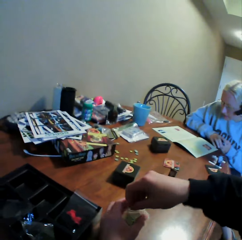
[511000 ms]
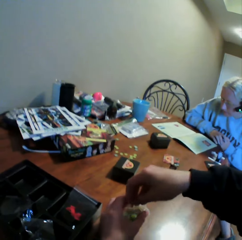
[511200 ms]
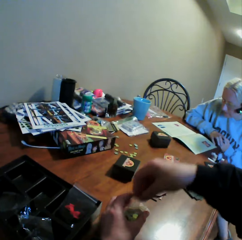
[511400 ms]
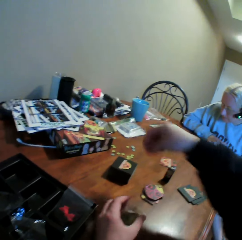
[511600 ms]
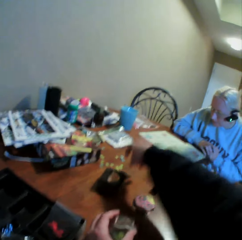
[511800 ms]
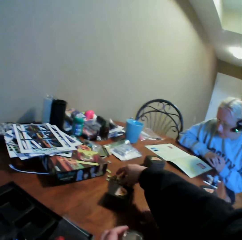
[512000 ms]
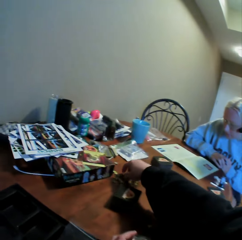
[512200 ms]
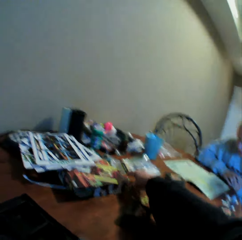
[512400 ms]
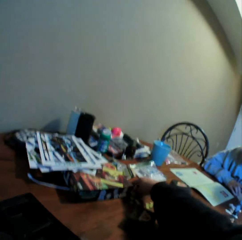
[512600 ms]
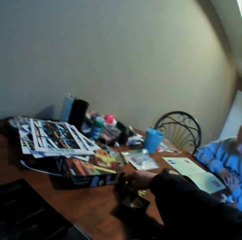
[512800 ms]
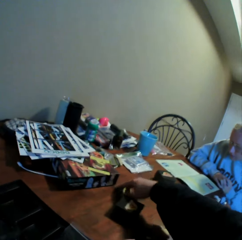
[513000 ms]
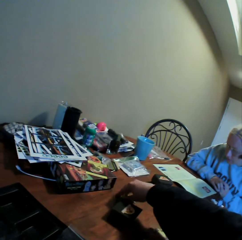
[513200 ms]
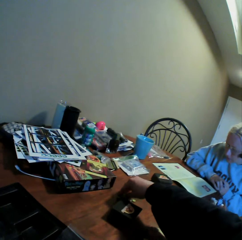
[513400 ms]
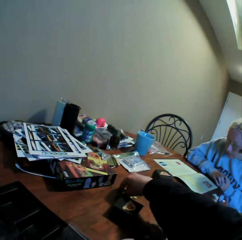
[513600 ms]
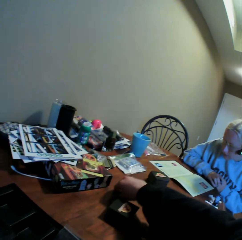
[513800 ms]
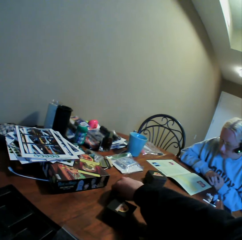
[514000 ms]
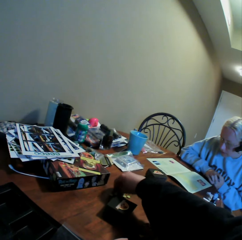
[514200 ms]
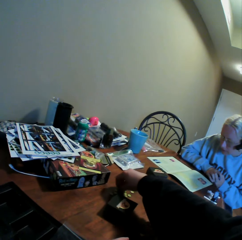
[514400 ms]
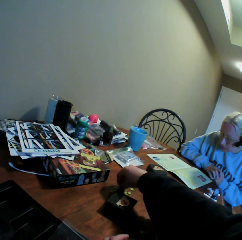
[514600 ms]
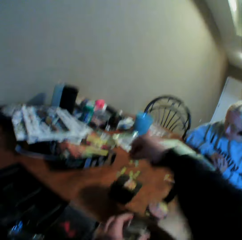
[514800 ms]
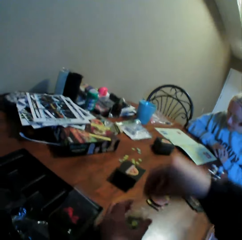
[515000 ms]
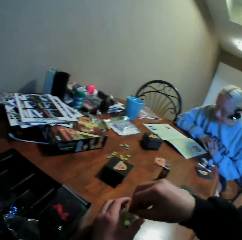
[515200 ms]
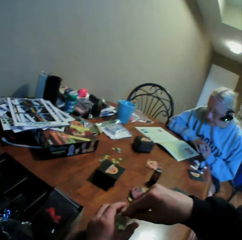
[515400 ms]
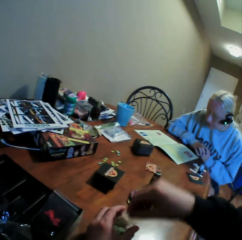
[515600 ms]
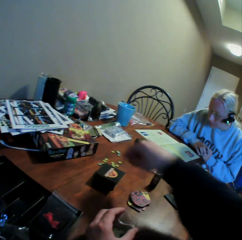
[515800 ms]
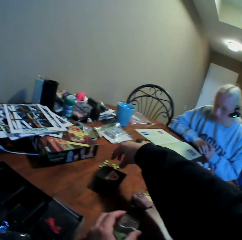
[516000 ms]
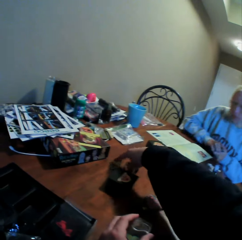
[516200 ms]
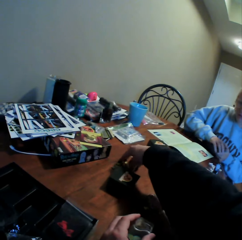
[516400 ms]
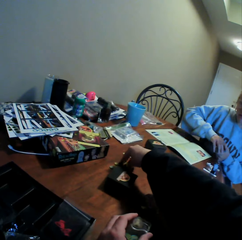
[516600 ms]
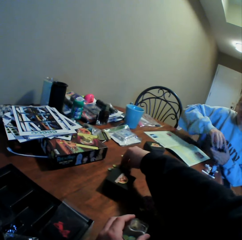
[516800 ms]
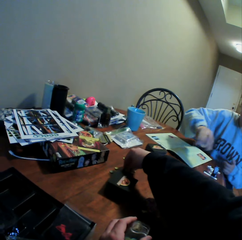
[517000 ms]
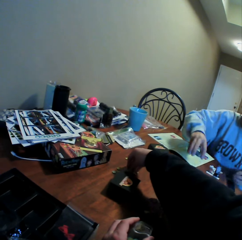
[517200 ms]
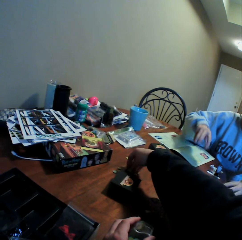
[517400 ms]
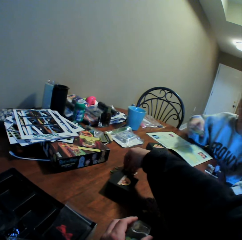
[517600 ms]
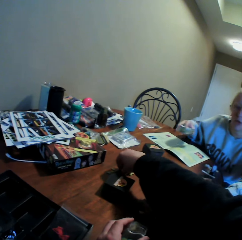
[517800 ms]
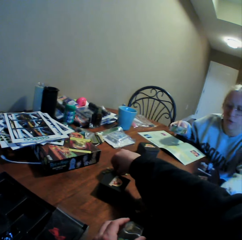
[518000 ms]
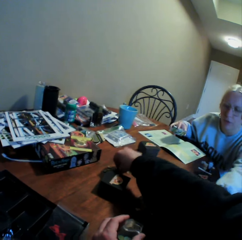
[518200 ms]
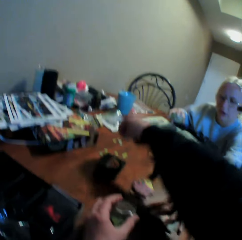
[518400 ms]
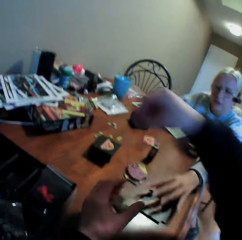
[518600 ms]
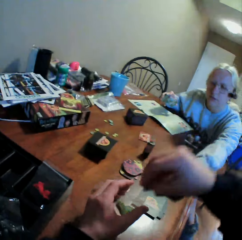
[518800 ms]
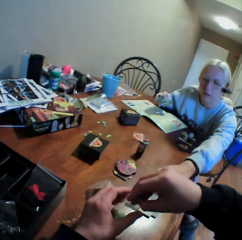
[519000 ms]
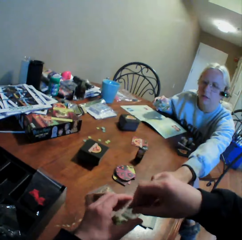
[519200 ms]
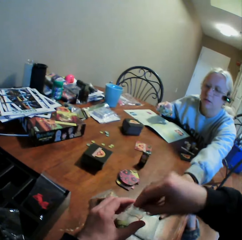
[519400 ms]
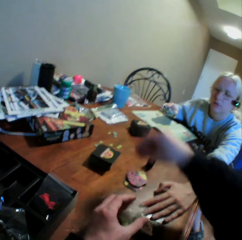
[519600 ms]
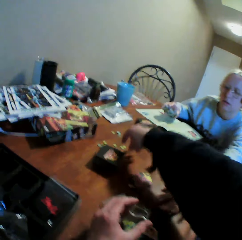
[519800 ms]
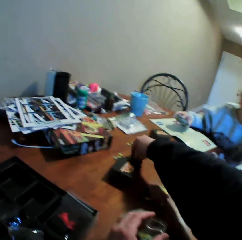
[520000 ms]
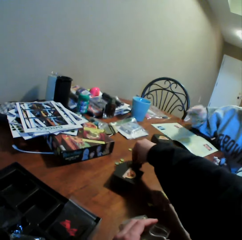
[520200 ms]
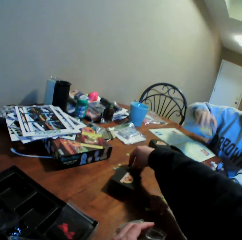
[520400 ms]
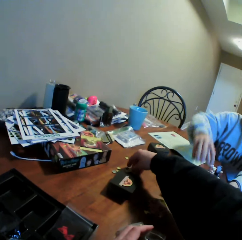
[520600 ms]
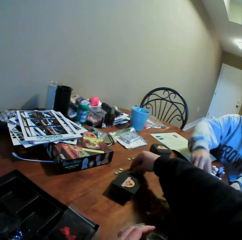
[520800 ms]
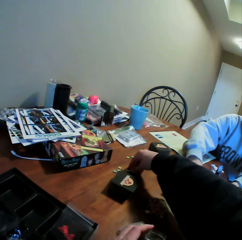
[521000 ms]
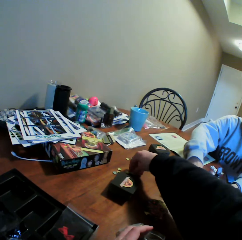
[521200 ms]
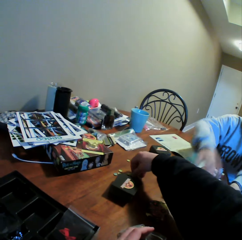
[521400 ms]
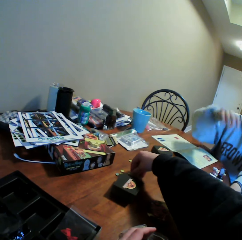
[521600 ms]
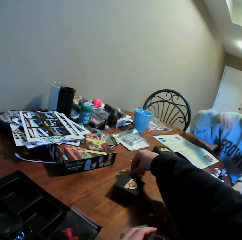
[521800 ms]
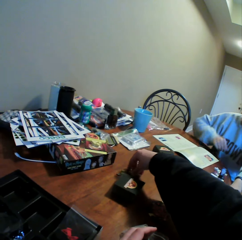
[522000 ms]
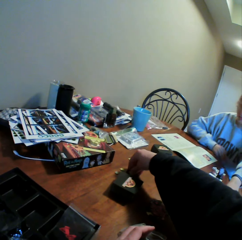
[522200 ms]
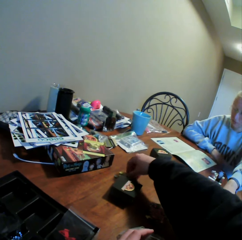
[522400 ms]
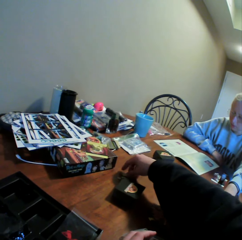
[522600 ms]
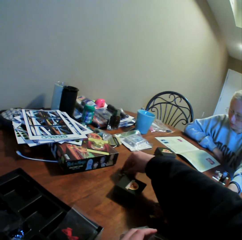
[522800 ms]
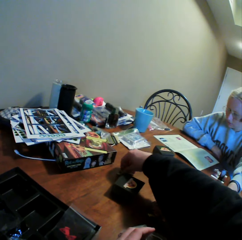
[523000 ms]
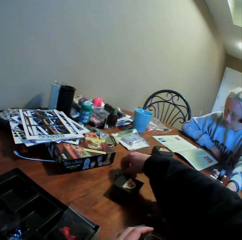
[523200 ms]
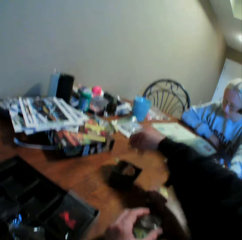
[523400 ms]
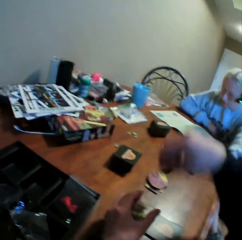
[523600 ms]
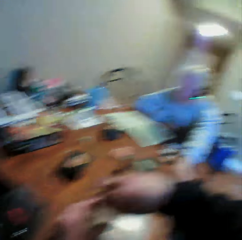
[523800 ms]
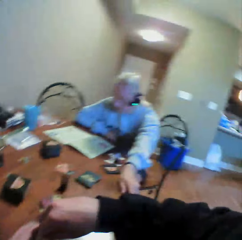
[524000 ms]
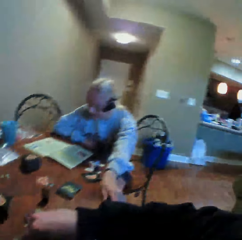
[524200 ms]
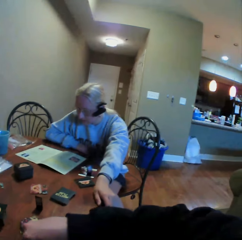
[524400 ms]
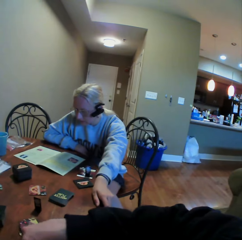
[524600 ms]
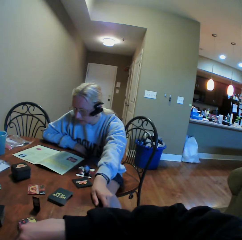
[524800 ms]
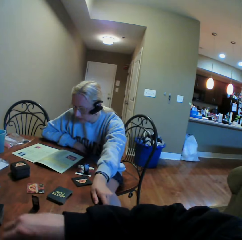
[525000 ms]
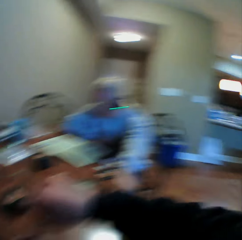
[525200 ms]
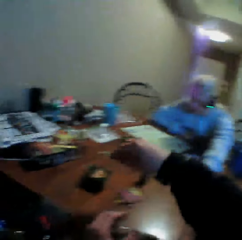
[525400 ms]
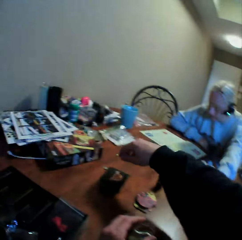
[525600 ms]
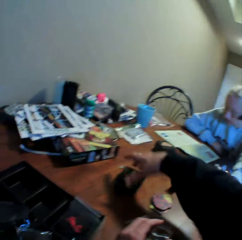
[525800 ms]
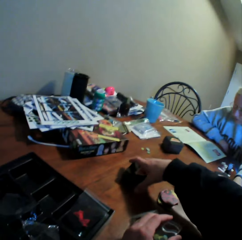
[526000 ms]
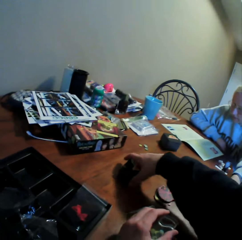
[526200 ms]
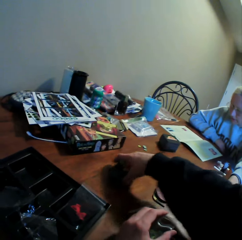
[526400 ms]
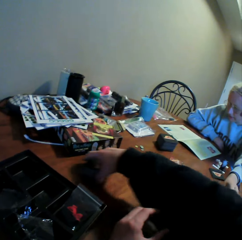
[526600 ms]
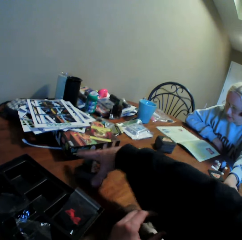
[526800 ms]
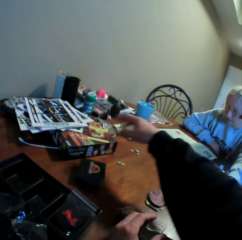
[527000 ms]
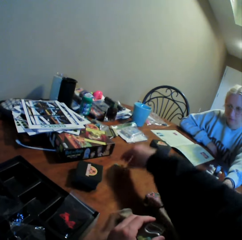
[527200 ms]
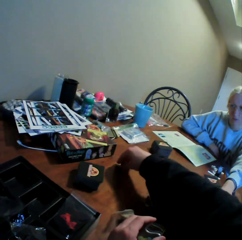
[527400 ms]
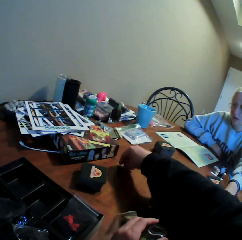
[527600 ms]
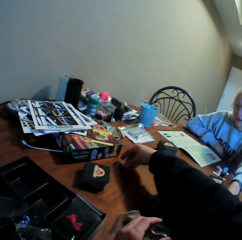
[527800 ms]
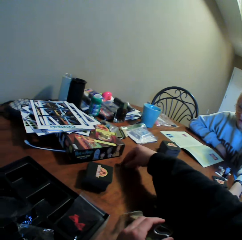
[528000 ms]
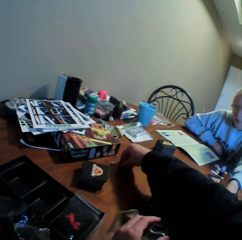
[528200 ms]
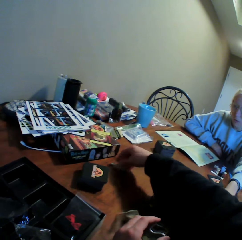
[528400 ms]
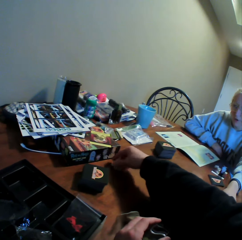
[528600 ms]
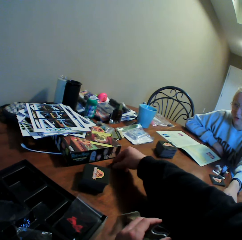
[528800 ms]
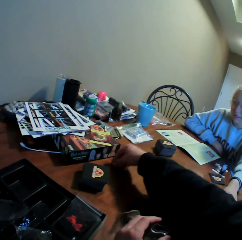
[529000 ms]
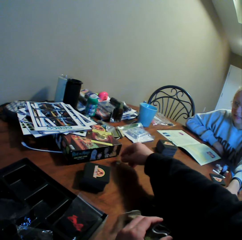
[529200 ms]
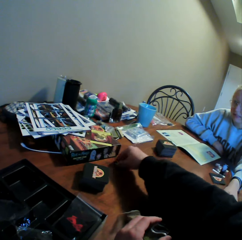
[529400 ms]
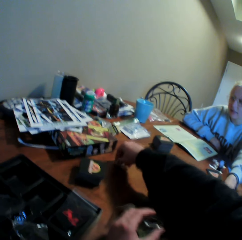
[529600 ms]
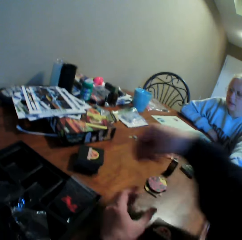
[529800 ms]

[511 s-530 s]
The camera wearer puts the cards in the sachet. They pick up the cards from the table. They put the cards in the sachet. They pick up the cards from the table. They put the cards in the sachet. They pick up the cards from the table. They pick the counters. They put the cards in the sachet. They look around the house. They stare at a person. The camera wearer looks around the table. They move the cards on the table. They pick up the cards from the table.

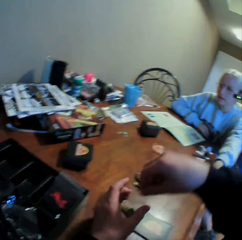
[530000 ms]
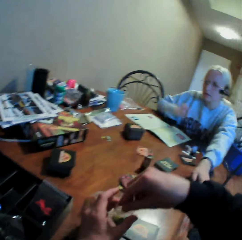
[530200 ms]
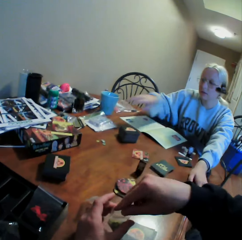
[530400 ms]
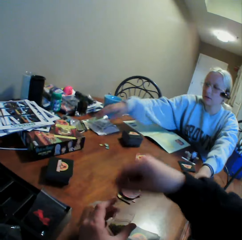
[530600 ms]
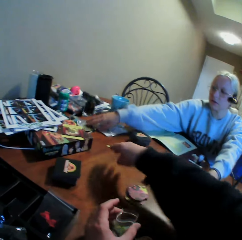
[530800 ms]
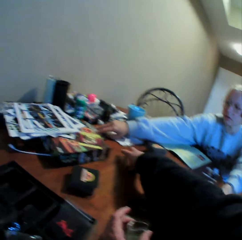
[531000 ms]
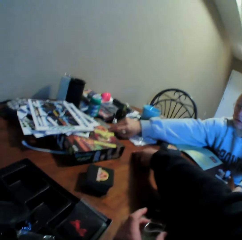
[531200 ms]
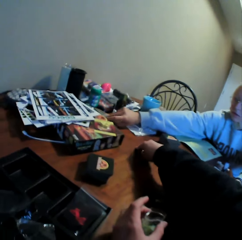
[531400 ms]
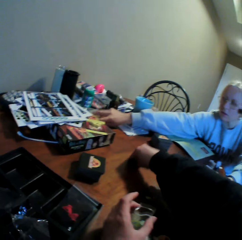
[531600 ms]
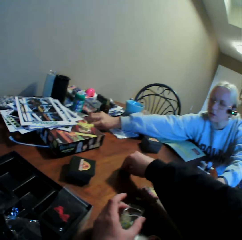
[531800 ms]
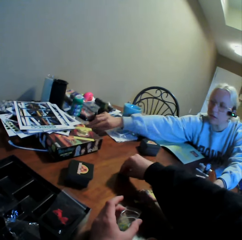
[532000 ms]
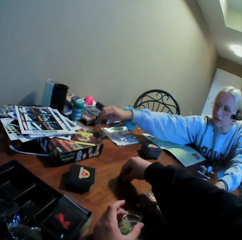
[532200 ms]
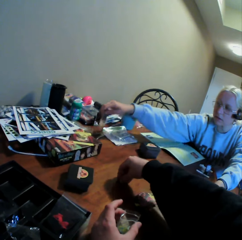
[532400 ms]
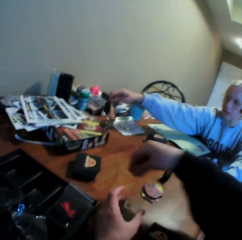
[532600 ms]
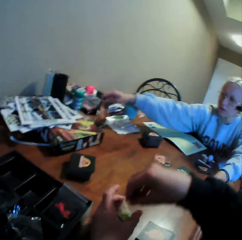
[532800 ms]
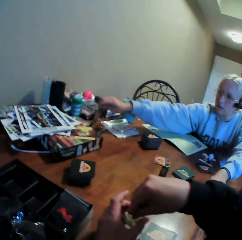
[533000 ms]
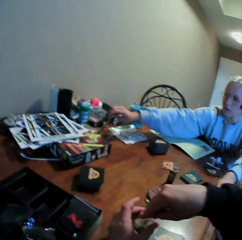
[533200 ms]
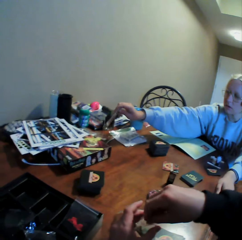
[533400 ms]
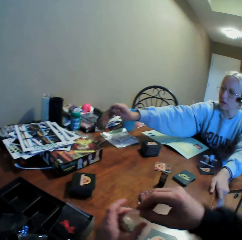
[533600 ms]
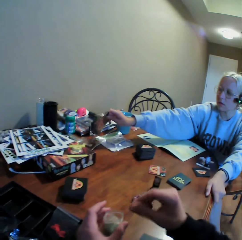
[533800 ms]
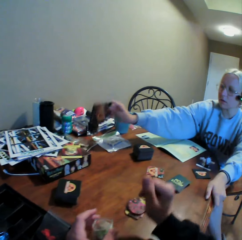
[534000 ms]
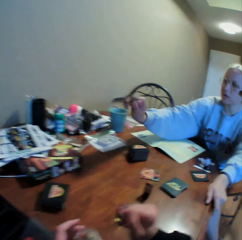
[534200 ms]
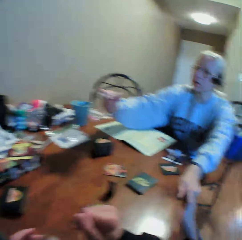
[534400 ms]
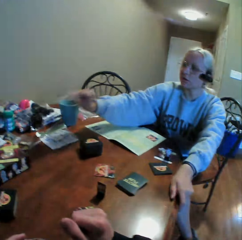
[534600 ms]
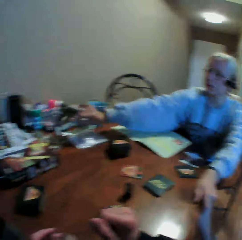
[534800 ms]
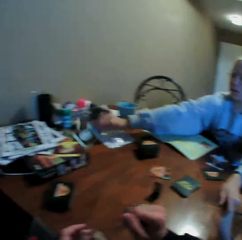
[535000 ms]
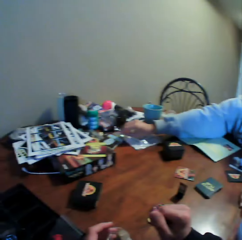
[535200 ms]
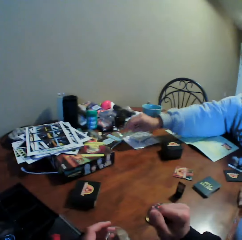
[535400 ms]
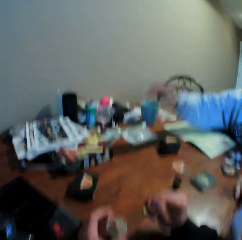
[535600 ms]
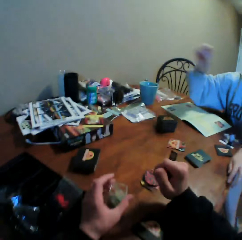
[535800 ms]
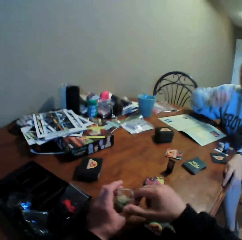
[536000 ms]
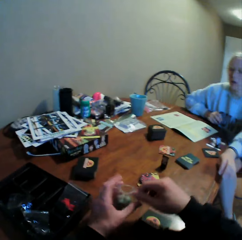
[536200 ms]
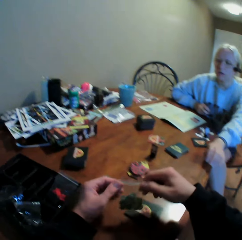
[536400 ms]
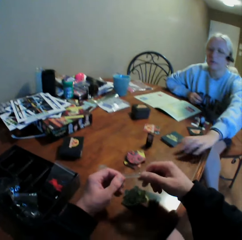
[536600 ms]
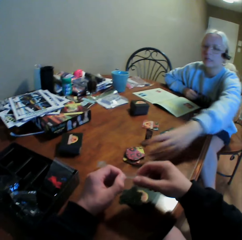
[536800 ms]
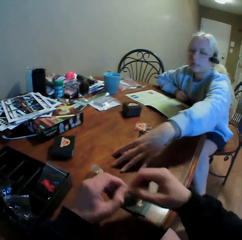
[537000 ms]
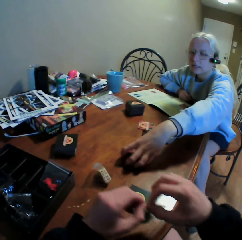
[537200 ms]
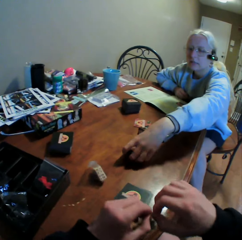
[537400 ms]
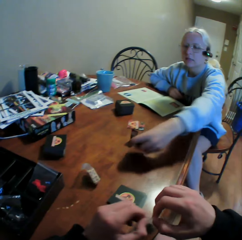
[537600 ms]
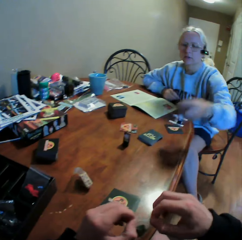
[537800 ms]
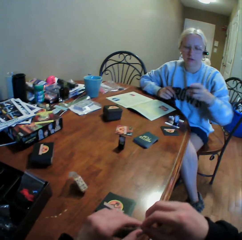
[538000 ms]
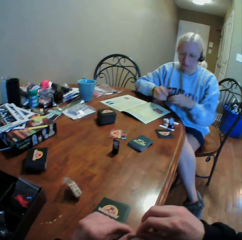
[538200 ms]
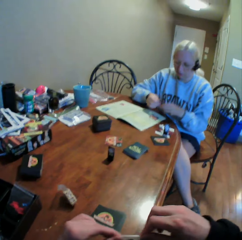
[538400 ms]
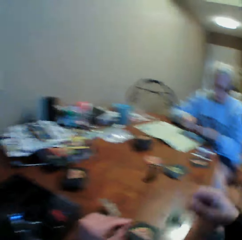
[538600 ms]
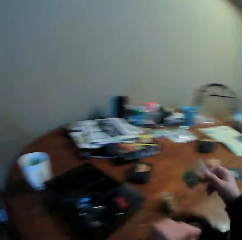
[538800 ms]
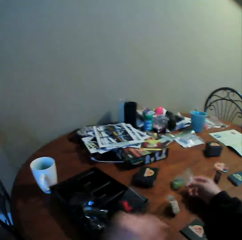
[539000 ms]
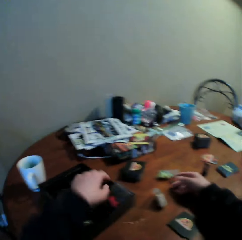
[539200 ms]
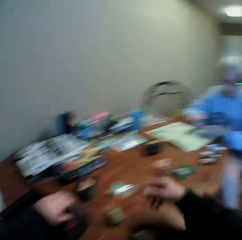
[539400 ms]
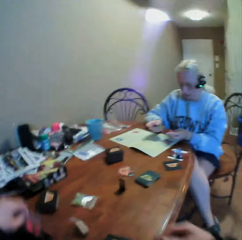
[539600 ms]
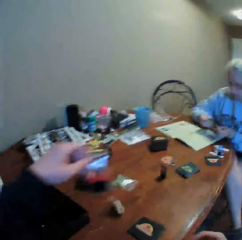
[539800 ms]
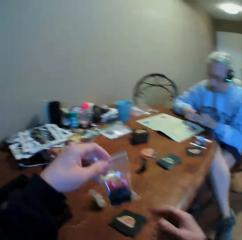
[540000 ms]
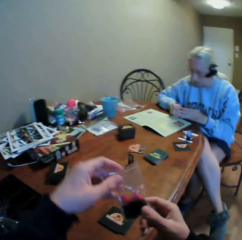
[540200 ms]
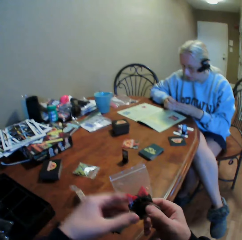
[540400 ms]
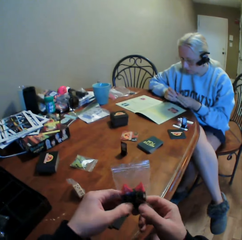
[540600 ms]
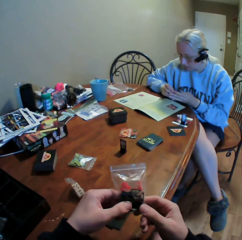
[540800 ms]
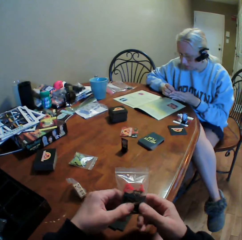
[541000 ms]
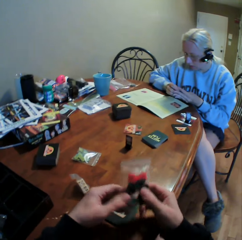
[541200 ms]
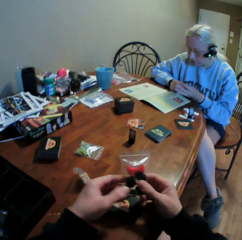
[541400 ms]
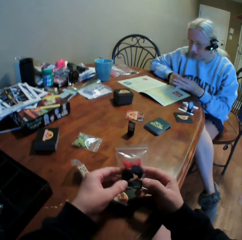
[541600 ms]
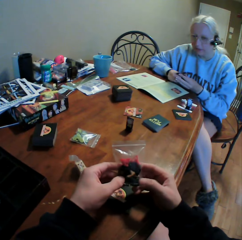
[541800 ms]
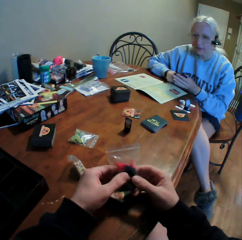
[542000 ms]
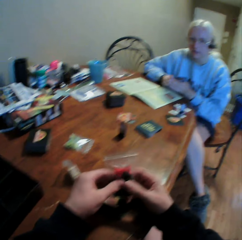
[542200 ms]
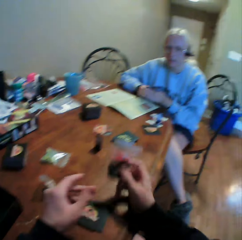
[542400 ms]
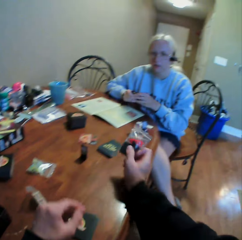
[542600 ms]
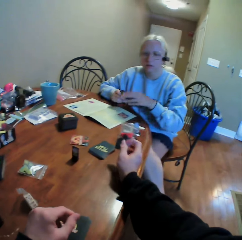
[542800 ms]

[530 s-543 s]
The camera wearer puts the cards in the sachet. They pick up the cards from the table. They put the cards in the sachet. A person moves the card on the table. The camera wearer seals the sachet of cards. The person picks up the cards from the table. The camera wearer puts the sachet of cards on the table. They pick up the sachet of cards stand from the tray. They stare at the cards stand in the sachet.
